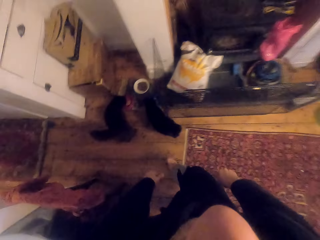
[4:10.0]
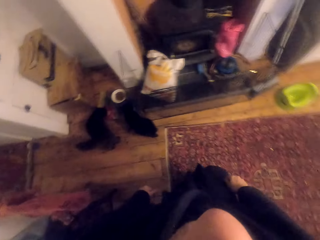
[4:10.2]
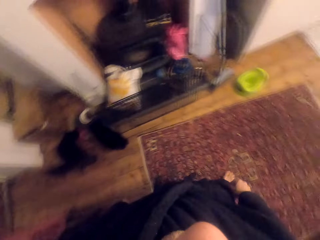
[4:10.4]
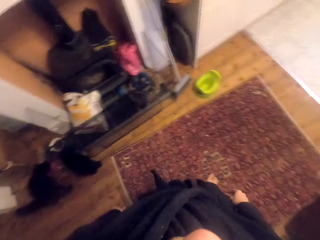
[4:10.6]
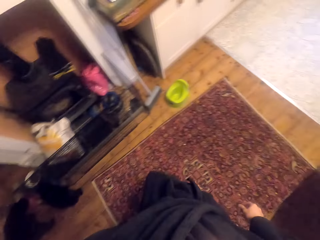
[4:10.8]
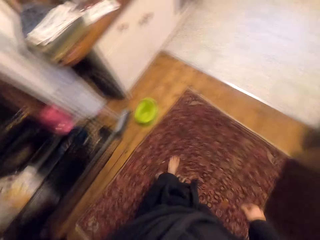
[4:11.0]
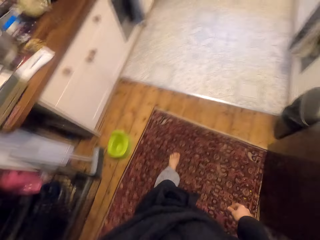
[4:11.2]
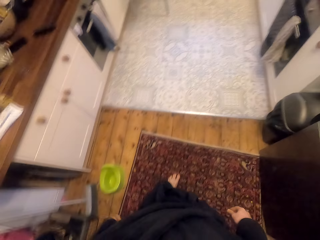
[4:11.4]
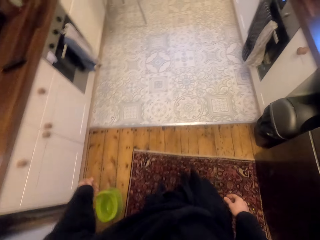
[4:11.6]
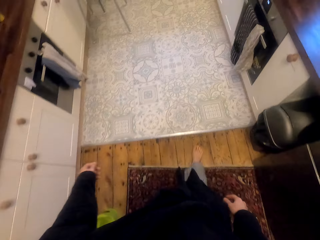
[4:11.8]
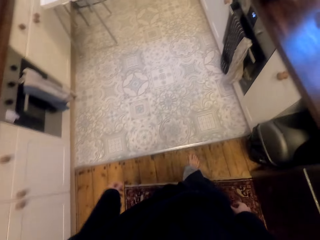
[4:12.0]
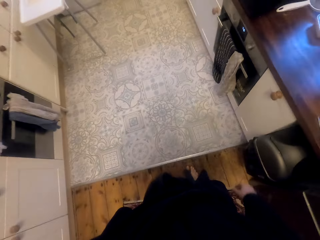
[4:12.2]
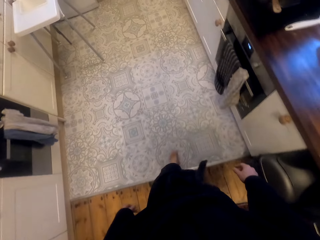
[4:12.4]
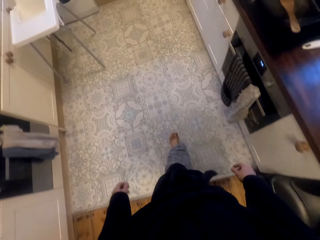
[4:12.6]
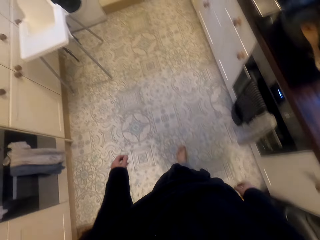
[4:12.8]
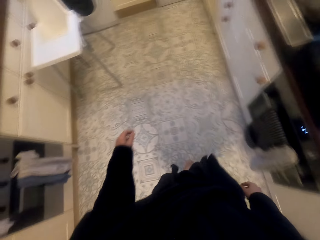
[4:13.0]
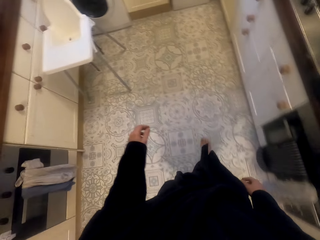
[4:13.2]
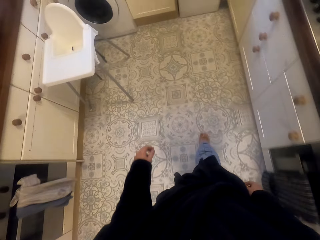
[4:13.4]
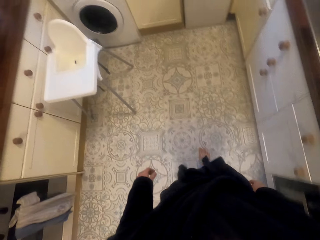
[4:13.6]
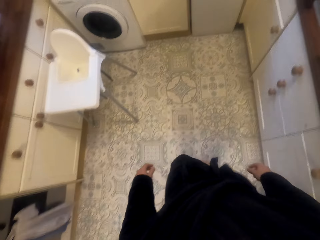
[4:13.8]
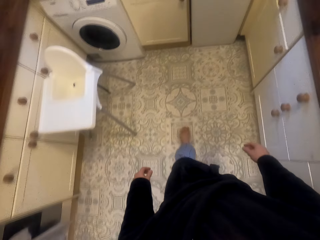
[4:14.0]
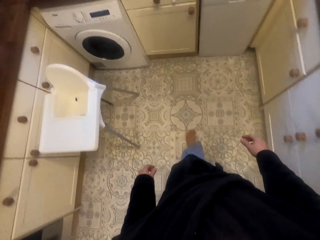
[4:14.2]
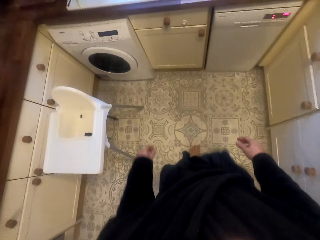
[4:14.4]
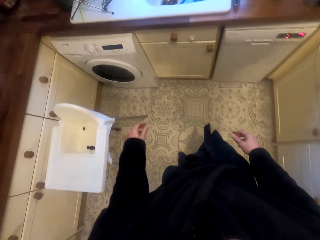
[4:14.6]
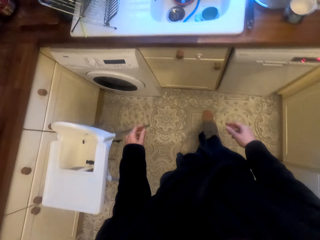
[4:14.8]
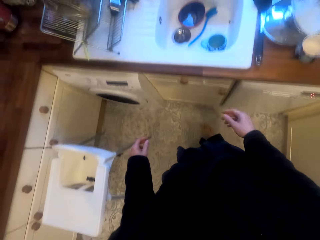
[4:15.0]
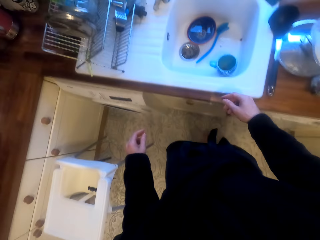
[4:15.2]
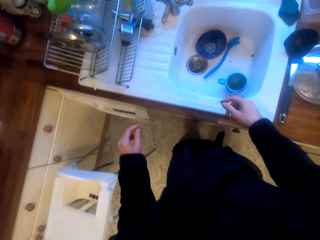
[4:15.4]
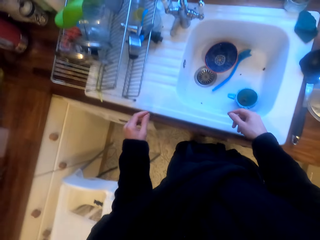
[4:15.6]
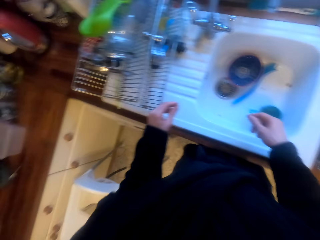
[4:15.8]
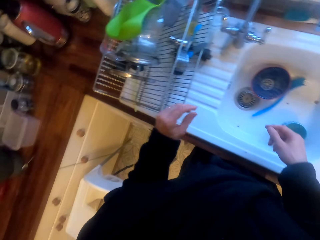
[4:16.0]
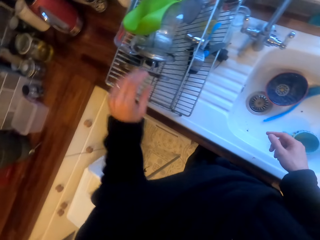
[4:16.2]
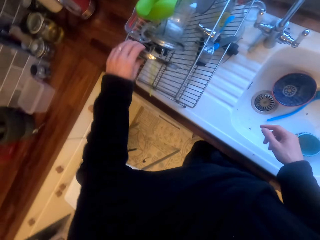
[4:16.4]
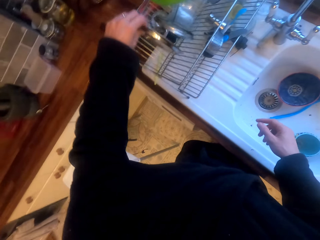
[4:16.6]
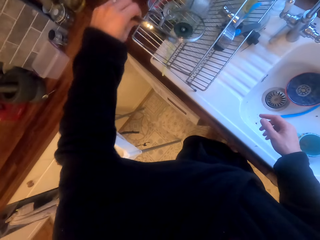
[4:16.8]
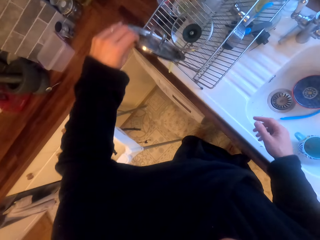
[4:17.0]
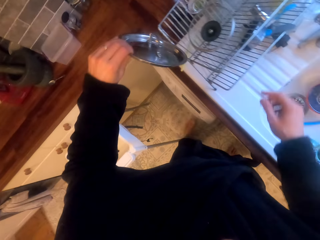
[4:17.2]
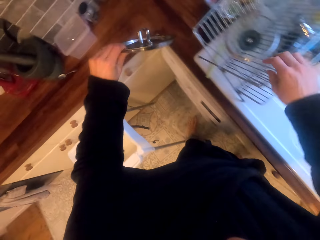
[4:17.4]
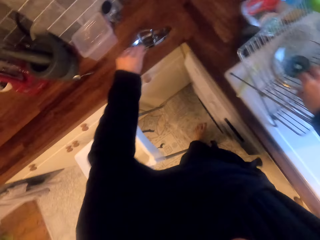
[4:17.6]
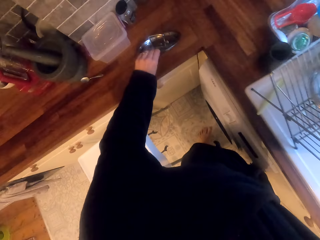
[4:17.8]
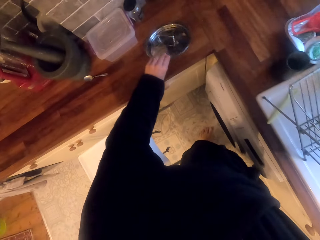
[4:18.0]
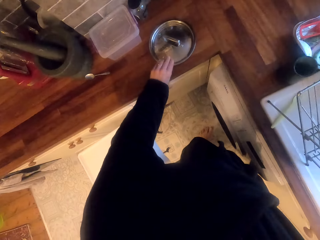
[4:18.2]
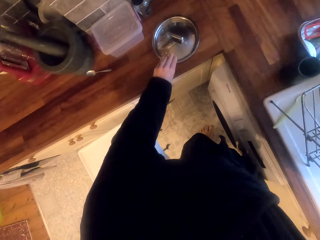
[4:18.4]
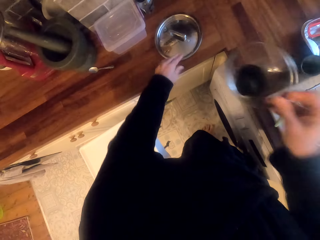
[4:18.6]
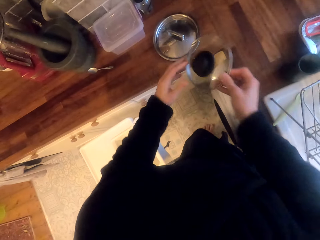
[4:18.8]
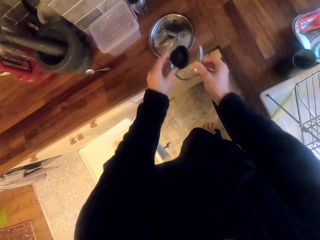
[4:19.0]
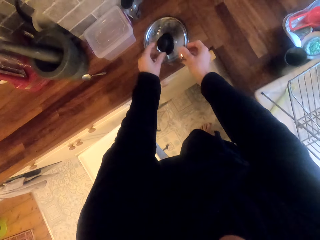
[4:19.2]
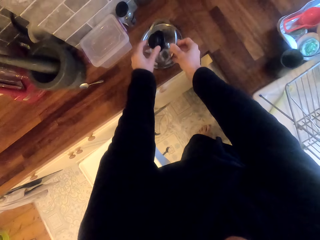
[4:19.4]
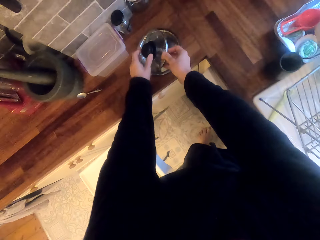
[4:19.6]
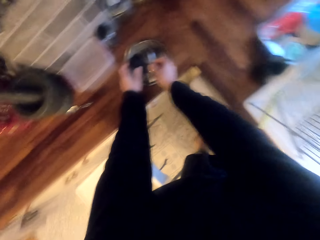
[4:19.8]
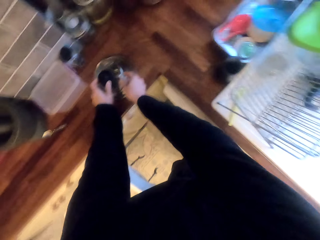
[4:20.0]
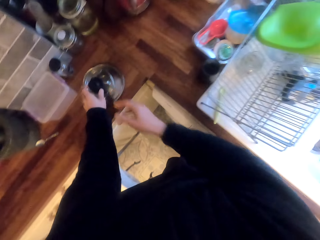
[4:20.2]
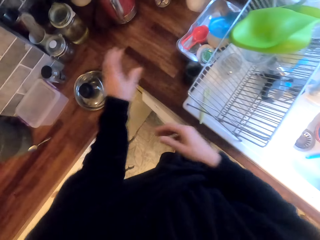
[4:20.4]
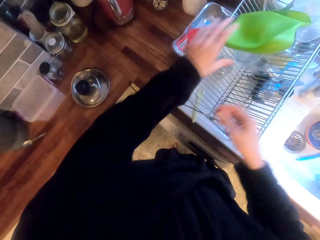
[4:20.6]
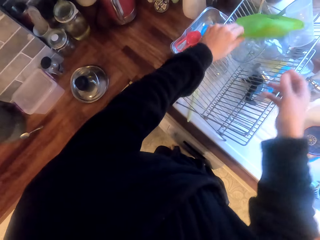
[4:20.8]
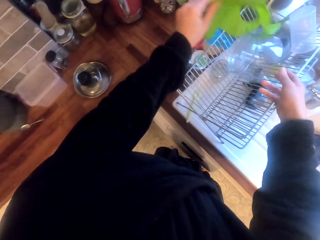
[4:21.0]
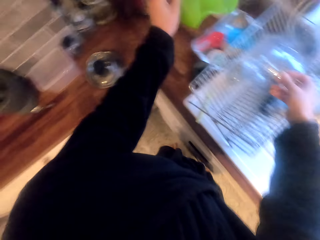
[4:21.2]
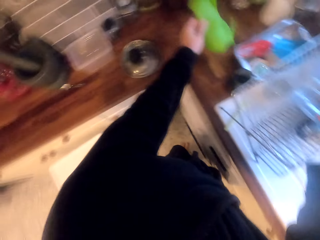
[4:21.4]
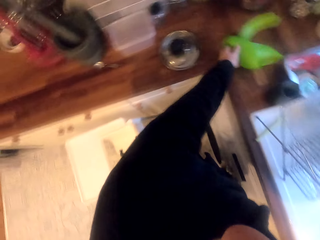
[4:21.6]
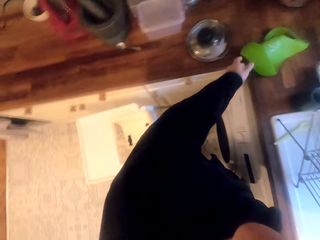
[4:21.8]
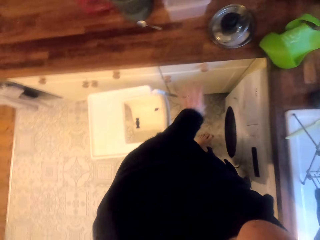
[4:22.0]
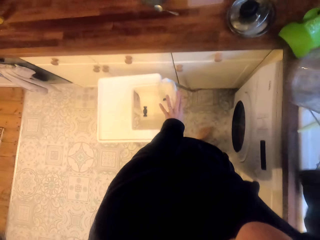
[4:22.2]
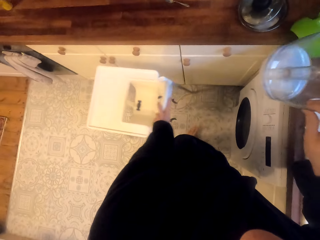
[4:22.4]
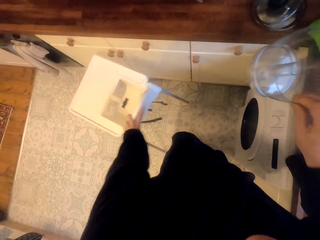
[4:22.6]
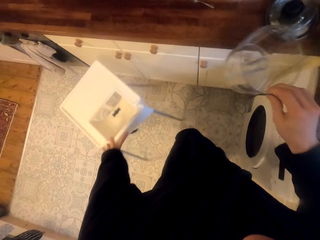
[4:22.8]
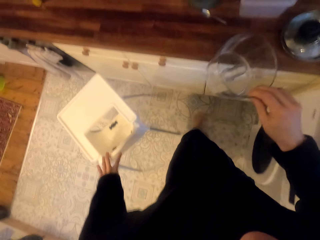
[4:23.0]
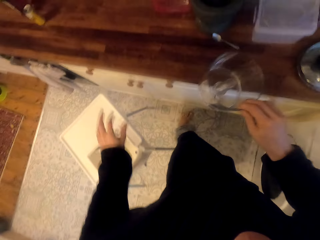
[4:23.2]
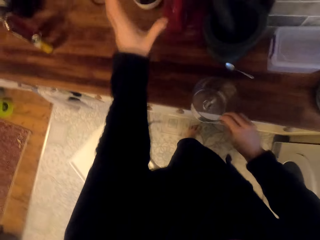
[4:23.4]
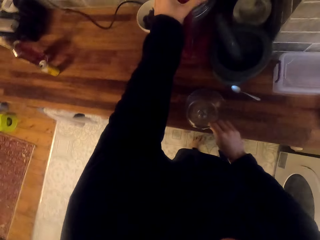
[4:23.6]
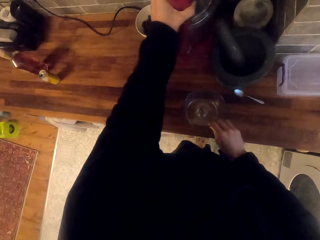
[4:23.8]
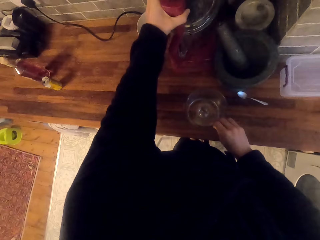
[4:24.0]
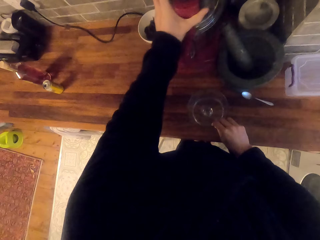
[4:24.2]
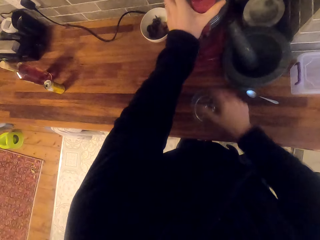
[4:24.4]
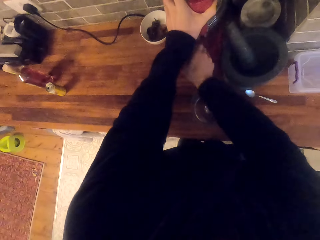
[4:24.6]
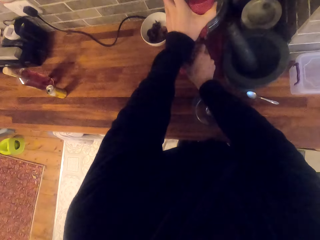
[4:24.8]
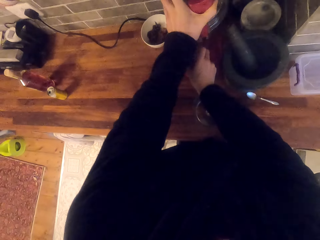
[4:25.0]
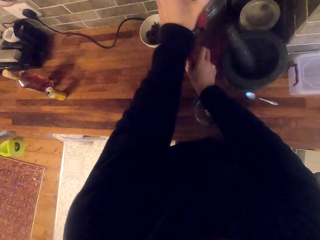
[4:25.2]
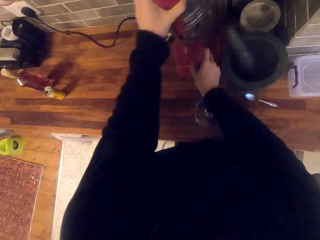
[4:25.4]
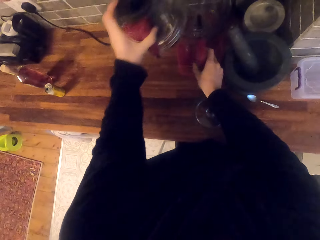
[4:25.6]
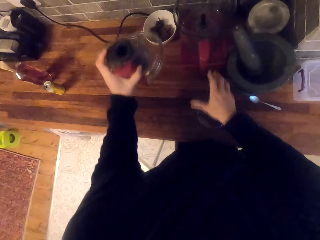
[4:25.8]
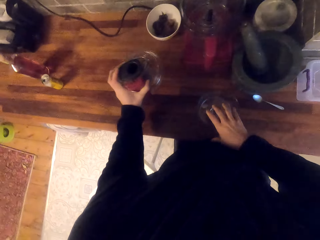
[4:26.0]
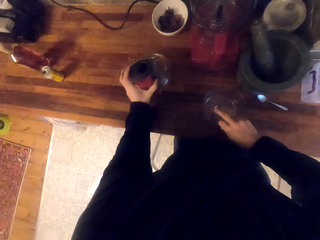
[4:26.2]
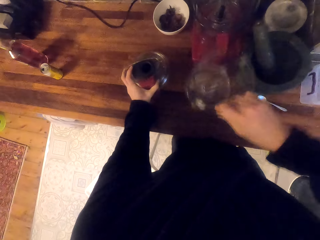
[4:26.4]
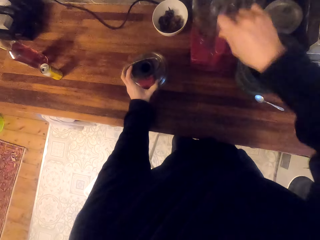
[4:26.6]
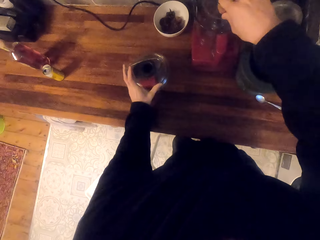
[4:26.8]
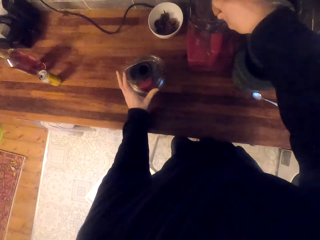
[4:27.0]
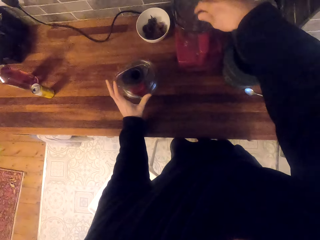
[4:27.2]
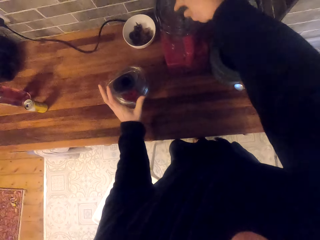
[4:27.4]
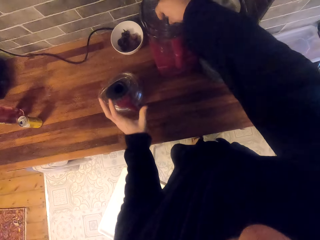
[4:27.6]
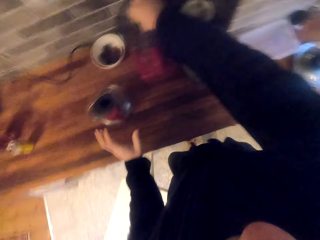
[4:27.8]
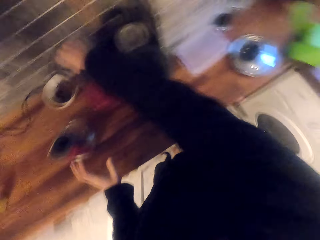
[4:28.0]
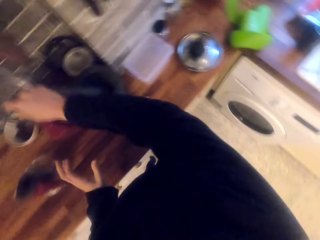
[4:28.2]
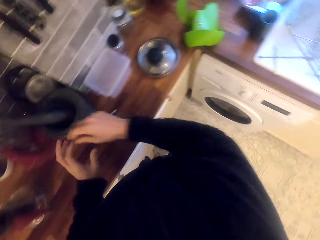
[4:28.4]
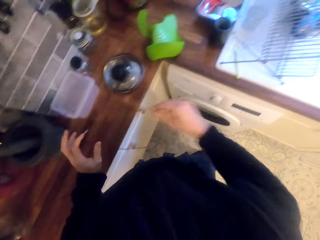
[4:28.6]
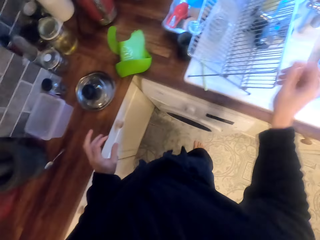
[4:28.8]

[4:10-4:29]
The camera wearer walks. They remove pot lids from a rack. They put the pot lids in the counter. They place a lid on top of a lid. They pick up a baby bib from the rack. They hold something. They put the baby bib in the counter. They pick up a blender cup or container. They move a baby feeding chair aside. They put the blender cup on the counter. They open a blender. They put the top part of the blender aside. They put the blender cup in the blender.

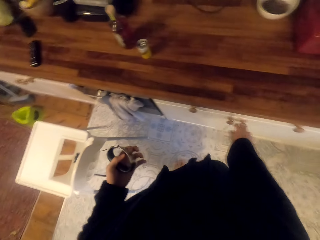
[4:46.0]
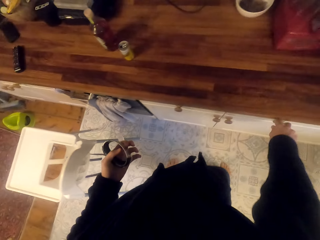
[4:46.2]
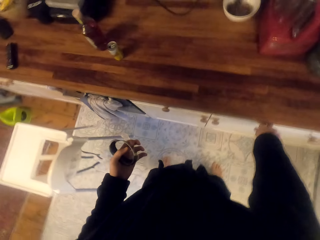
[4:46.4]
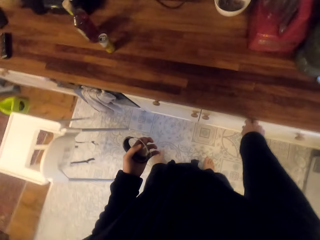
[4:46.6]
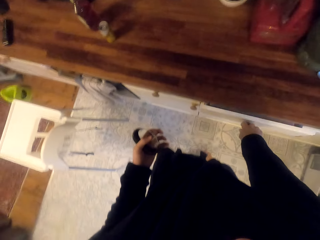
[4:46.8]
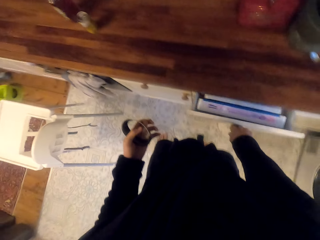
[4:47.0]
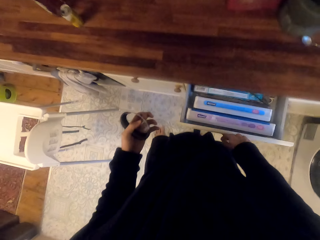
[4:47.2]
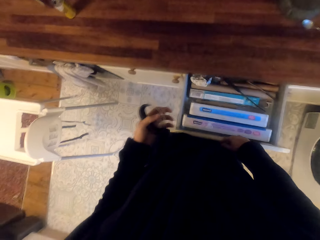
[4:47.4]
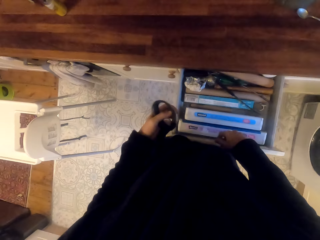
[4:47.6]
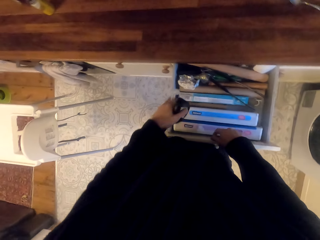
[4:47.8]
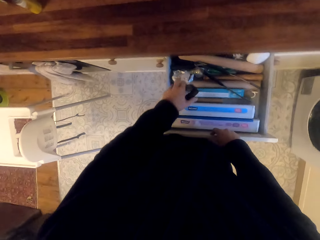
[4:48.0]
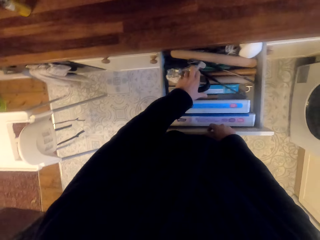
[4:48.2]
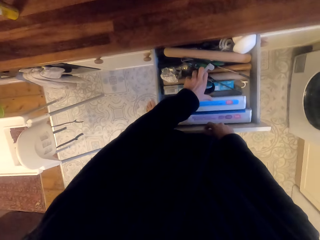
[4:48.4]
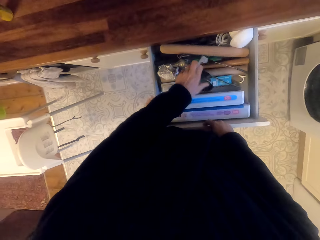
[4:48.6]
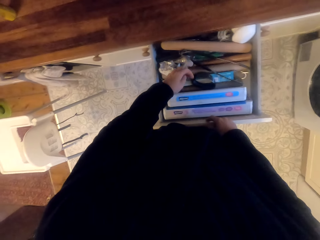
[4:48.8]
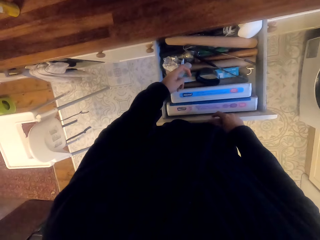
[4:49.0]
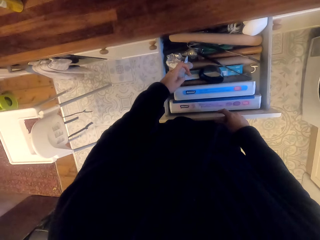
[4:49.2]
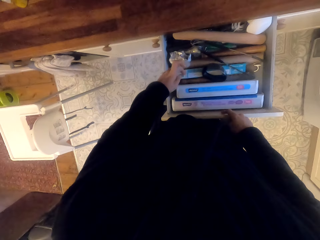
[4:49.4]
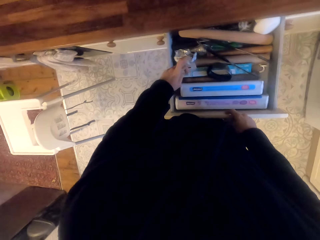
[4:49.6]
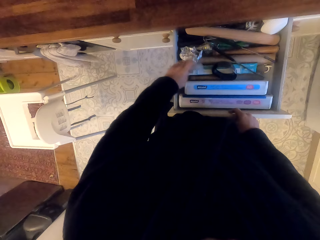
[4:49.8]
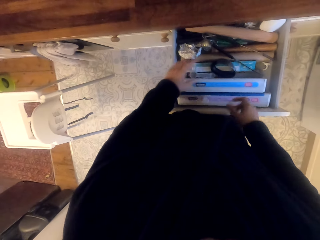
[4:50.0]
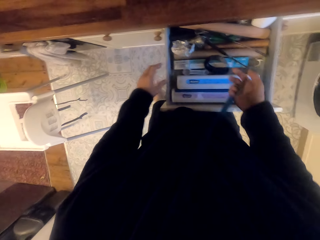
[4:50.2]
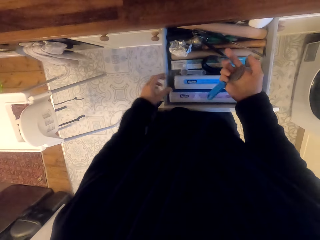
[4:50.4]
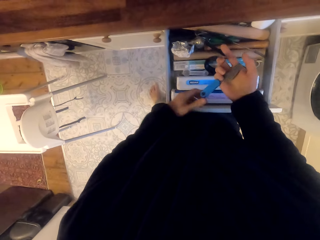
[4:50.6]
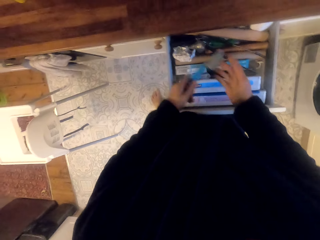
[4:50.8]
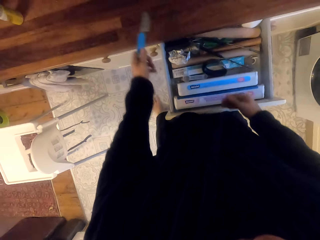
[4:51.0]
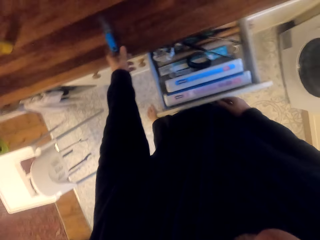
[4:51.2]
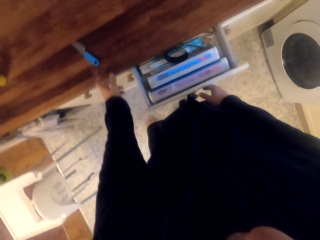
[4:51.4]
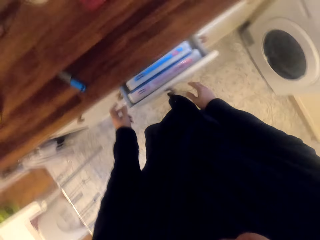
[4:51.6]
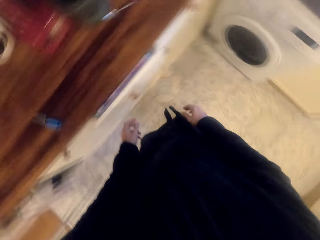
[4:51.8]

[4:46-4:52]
The camera wearer opens the cabinet drawer. They put plastic in the drawer. They put the knife on the cabinet.
